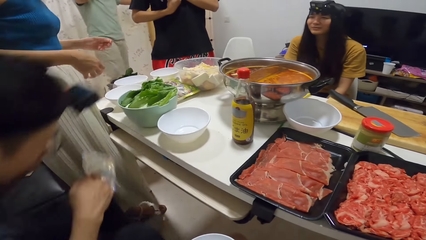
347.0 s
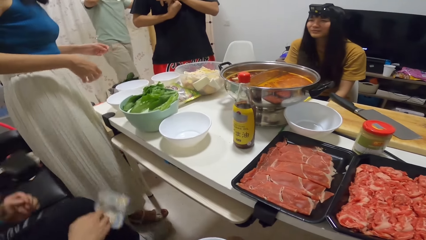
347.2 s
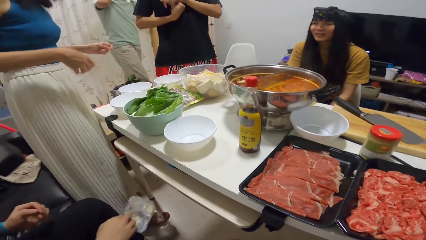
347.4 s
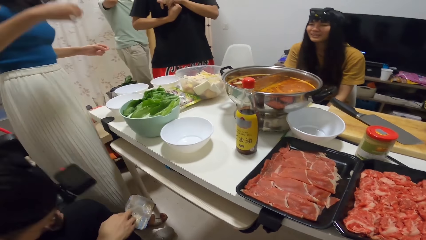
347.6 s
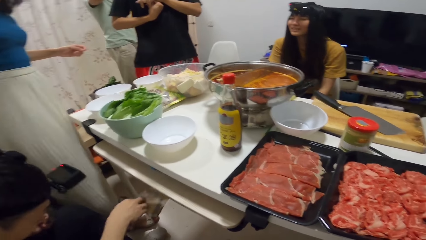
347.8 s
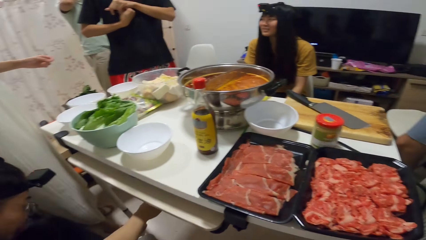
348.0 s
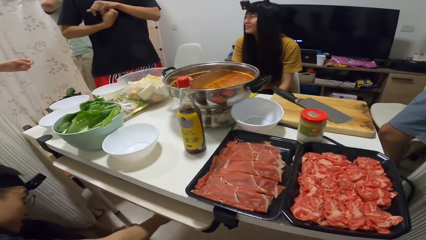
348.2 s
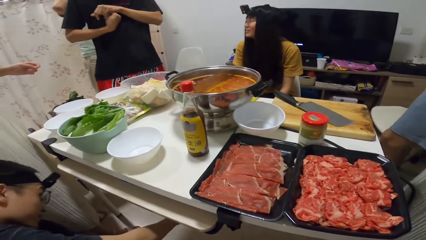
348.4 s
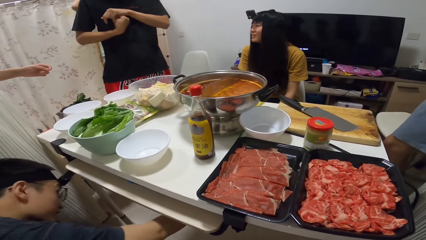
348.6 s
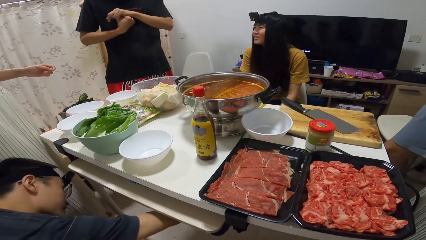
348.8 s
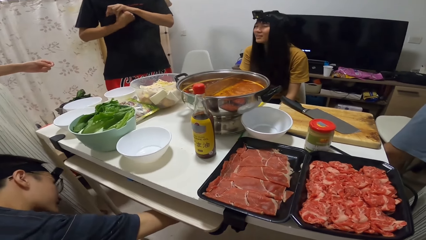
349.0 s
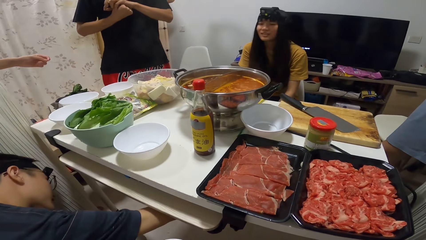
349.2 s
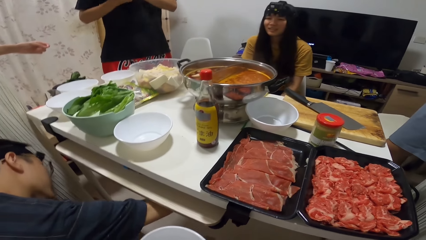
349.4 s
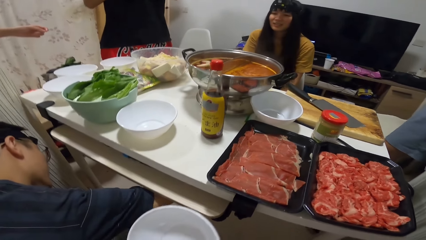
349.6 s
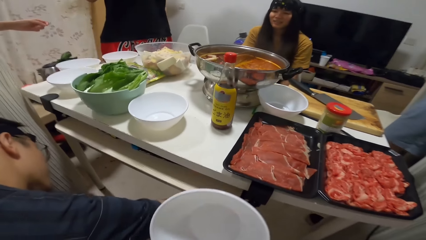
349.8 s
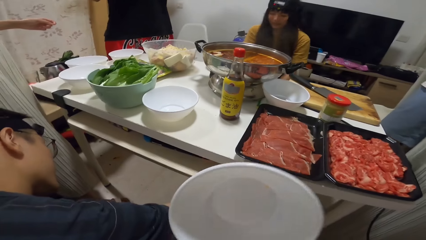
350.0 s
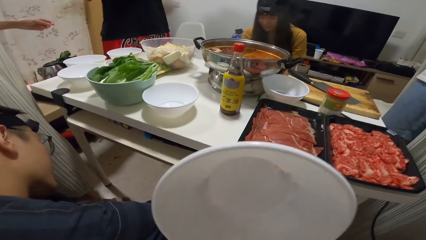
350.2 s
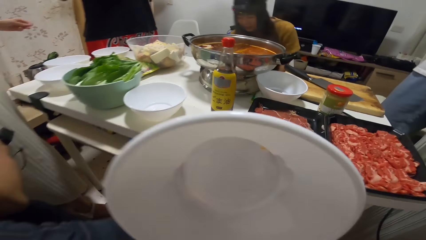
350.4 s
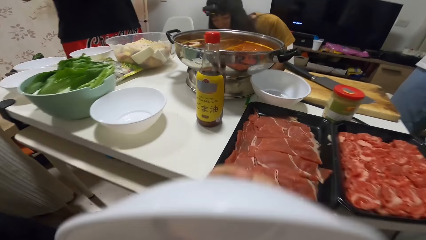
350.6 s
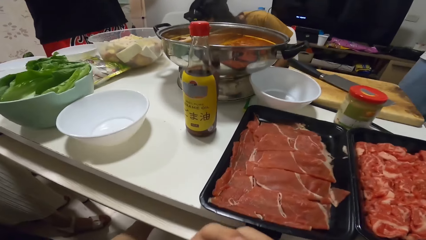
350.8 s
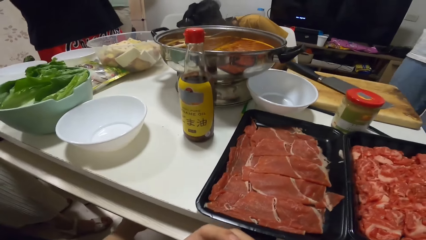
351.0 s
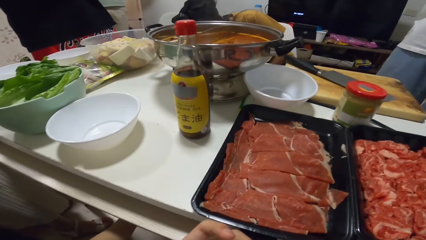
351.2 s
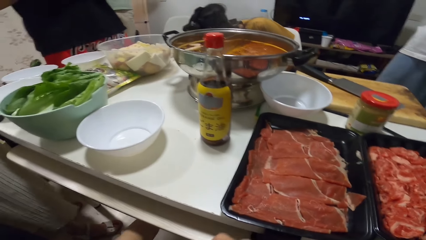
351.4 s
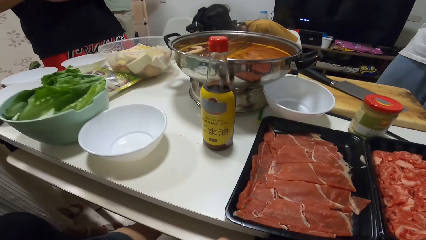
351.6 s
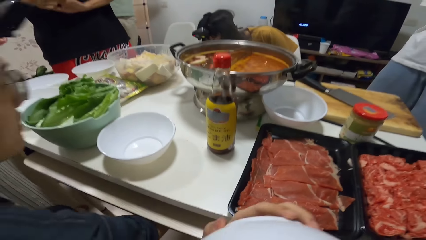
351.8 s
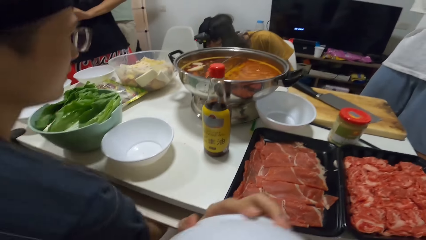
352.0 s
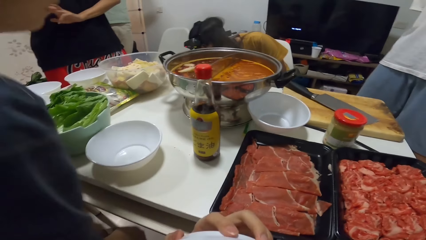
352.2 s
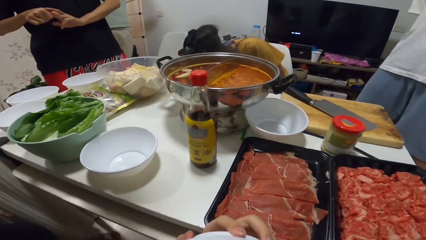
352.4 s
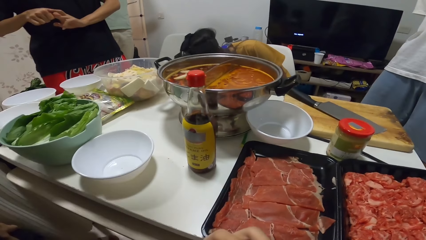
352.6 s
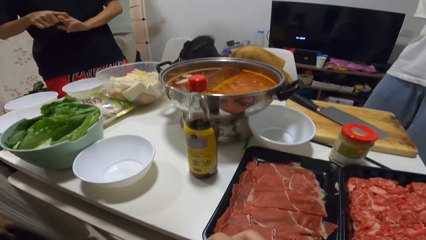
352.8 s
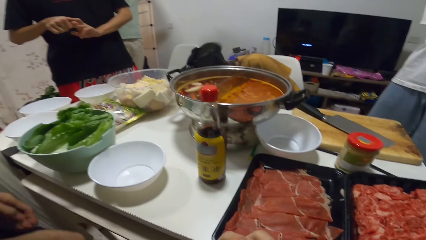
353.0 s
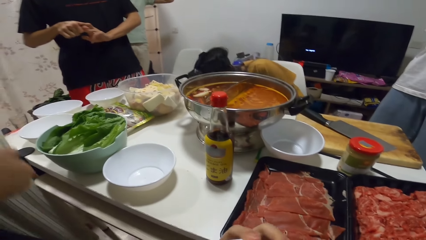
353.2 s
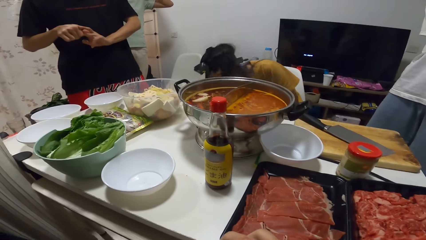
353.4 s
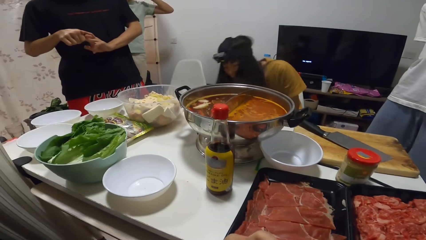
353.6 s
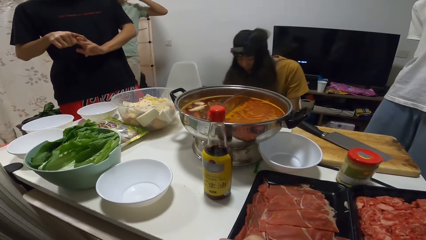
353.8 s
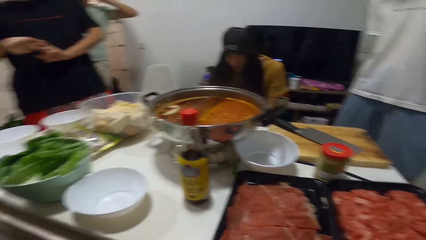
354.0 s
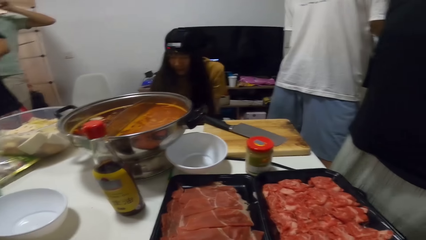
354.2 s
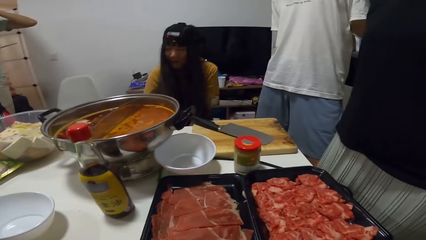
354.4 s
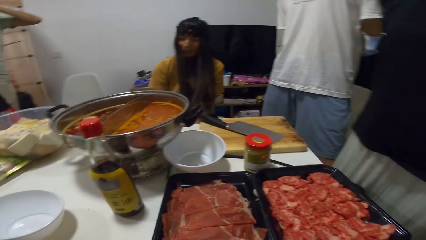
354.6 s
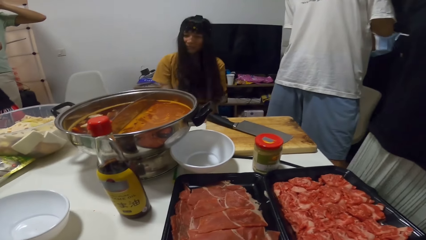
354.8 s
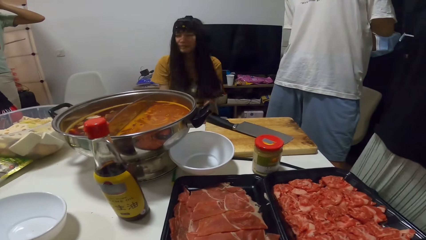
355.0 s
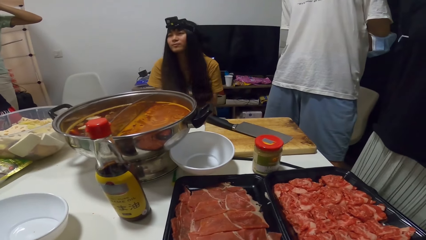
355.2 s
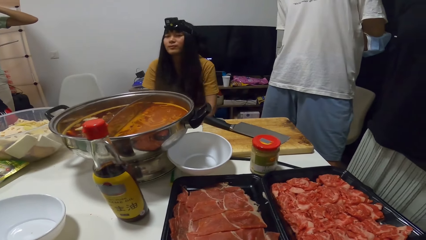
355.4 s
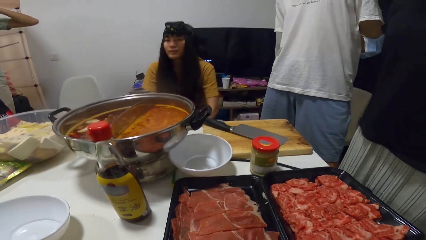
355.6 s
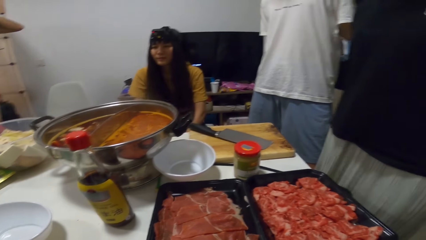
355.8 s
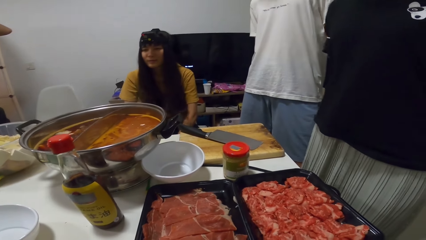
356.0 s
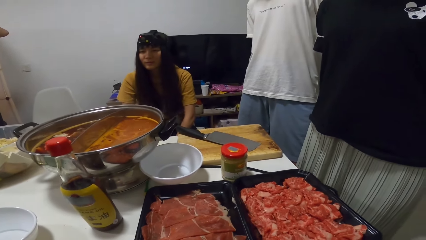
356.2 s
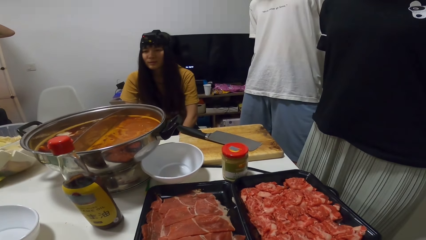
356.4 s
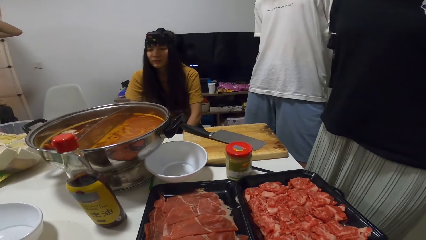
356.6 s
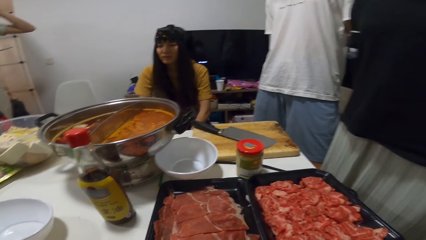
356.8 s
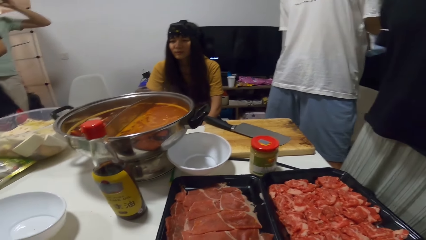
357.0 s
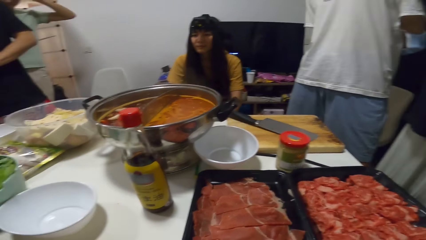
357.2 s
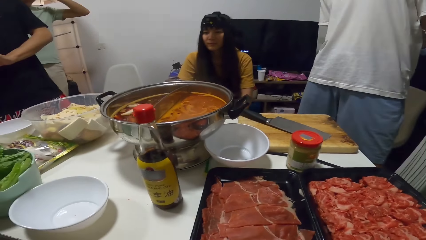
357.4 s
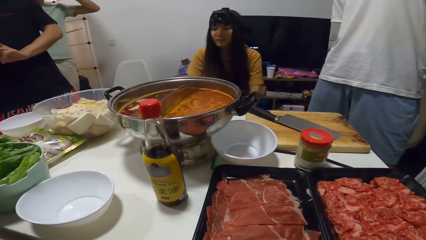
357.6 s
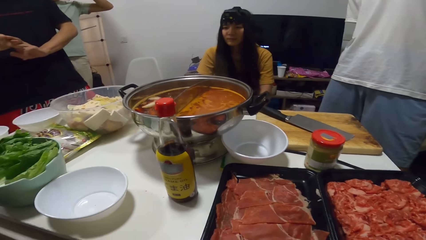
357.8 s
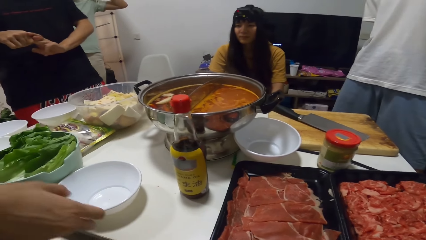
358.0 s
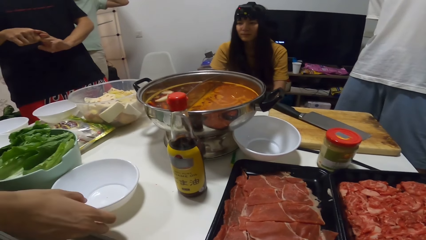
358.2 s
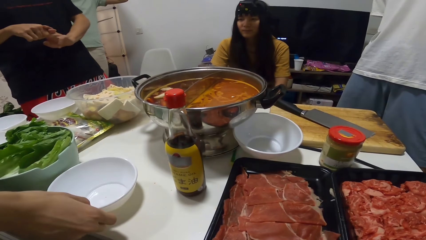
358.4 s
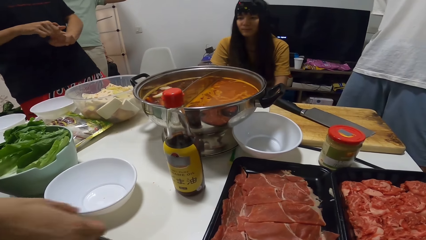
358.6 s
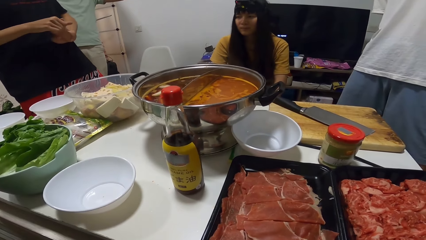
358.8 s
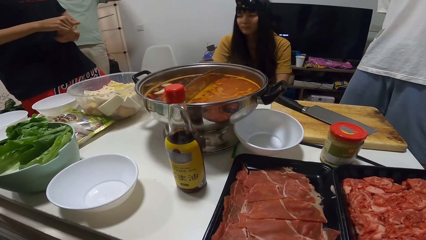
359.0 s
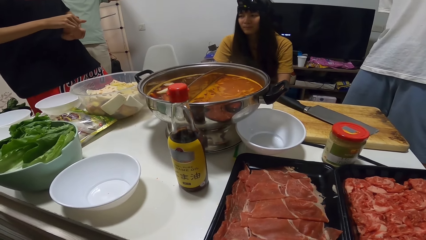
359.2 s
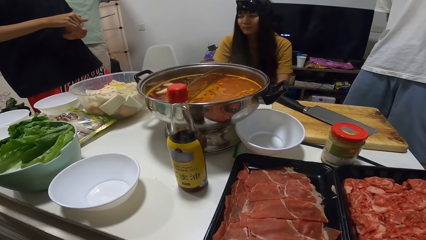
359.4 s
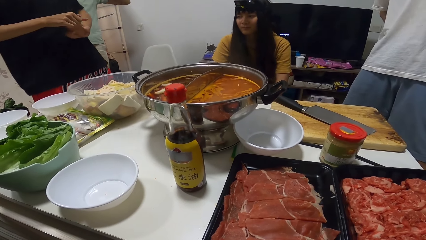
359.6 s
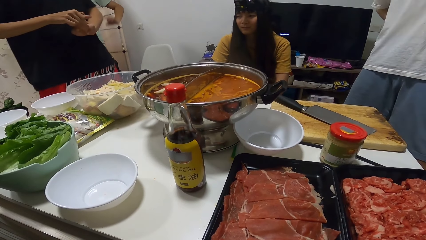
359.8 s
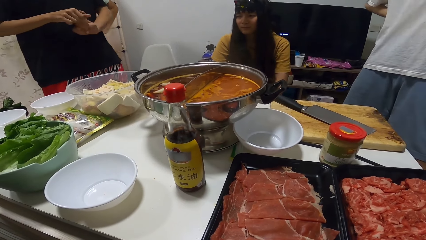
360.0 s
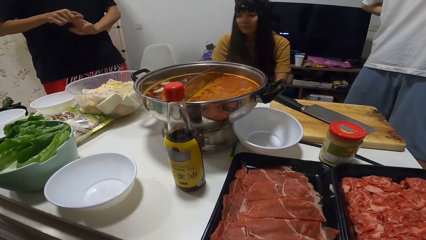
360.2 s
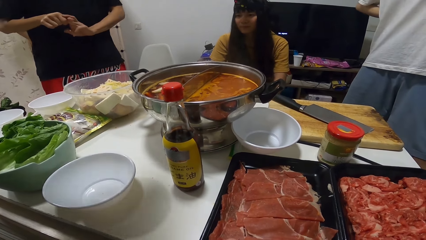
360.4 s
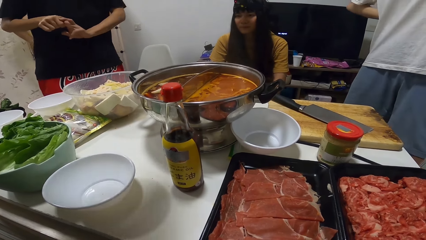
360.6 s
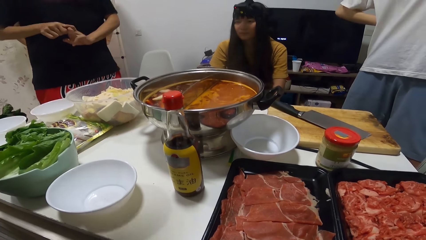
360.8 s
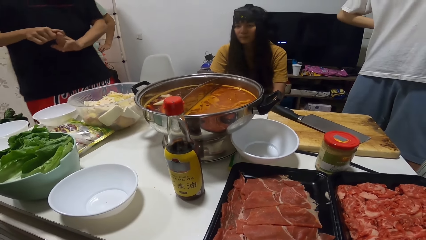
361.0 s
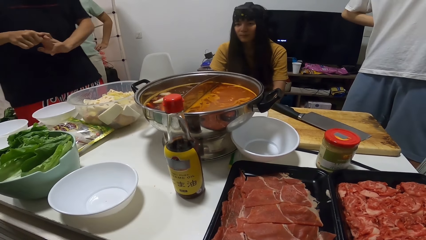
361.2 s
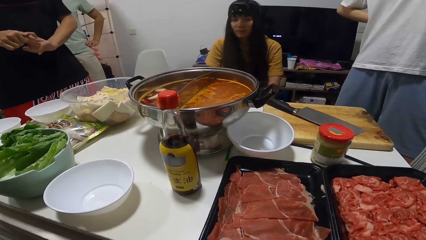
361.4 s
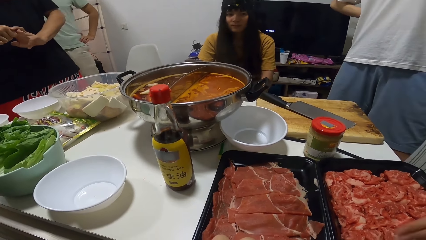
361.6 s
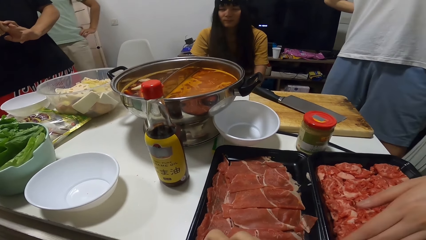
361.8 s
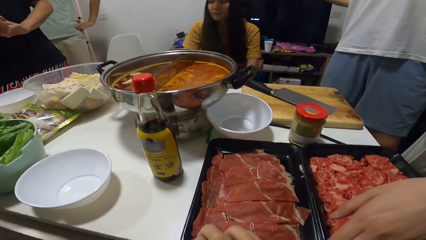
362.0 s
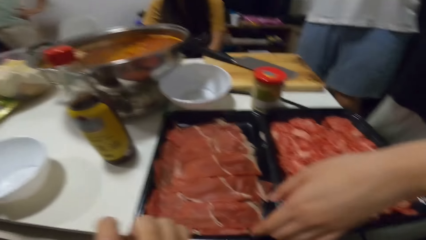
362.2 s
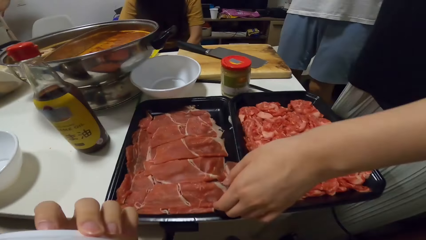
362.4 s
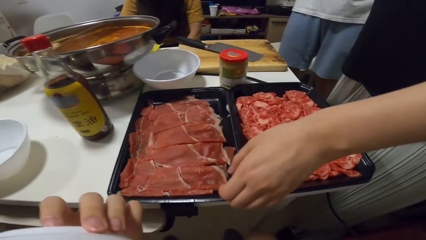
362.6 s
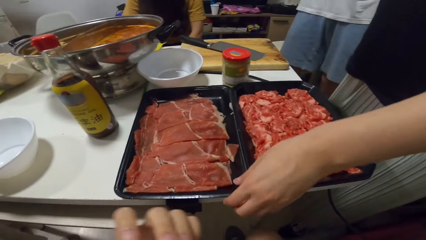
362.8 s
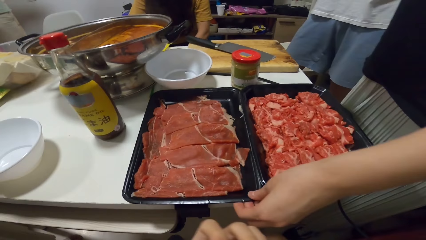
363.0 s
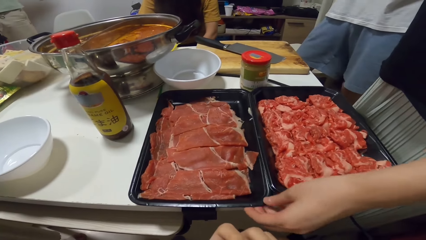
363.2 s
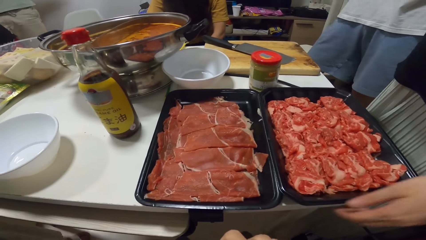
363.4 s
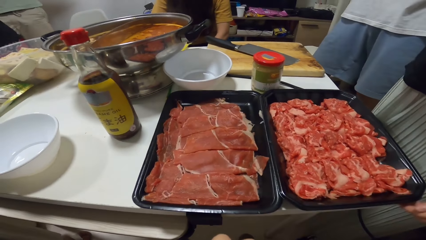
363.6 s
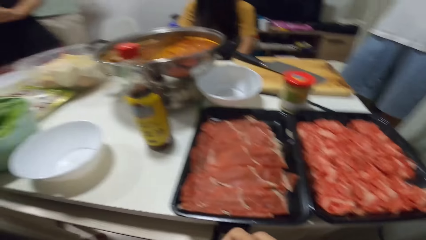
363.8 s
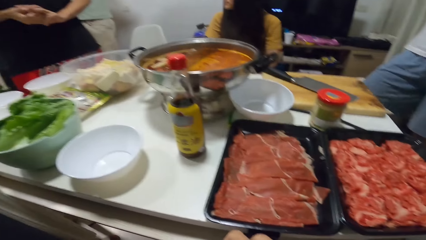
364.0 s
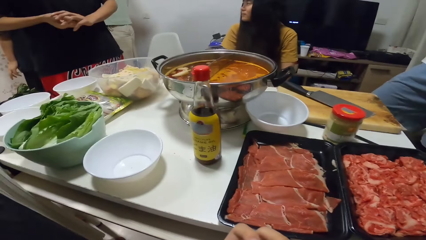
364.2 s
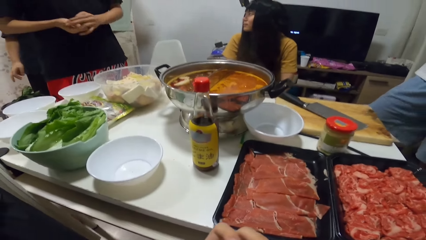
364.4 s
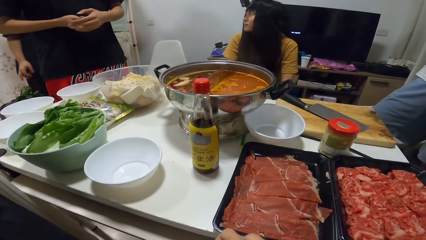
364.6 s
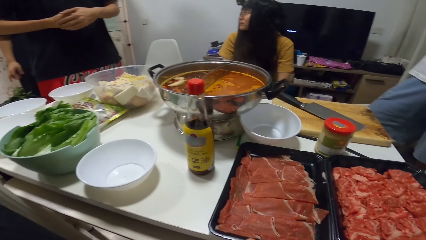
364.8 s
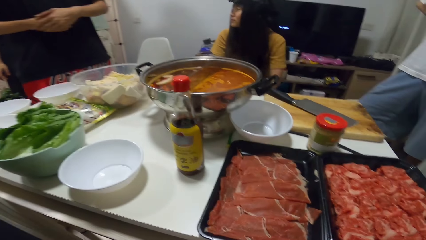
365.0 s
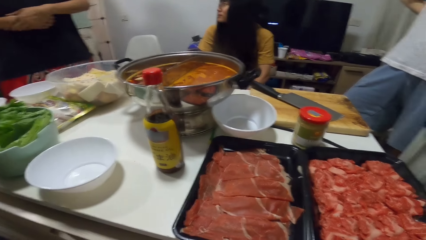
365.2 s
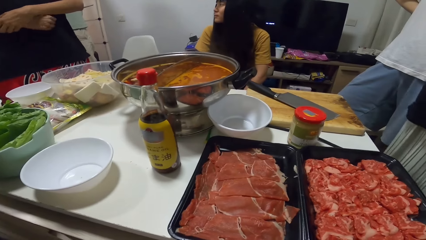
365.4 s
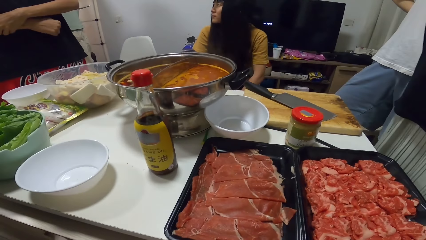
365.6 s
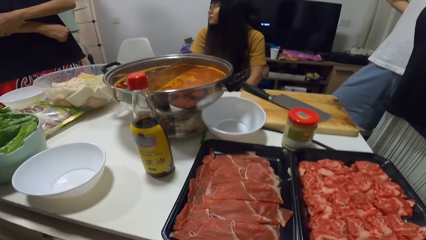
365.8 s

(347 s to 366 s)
The camera wearer holds the dish. He looks around. He brings a bowl towards his face with his left hand. A person looks under the table. The camera wearer looks around and stares at the food on the table. A man moves a bowl on the table with his right hand. Another person touches the tray of meat and stares at the table.
